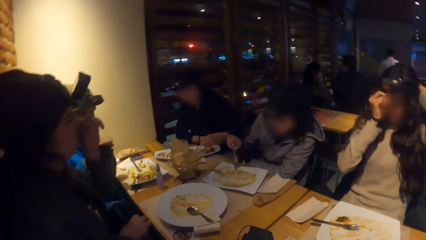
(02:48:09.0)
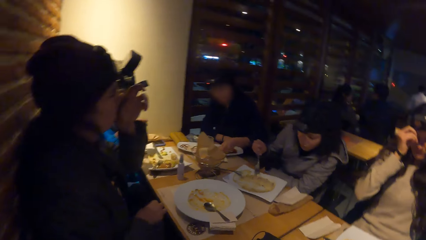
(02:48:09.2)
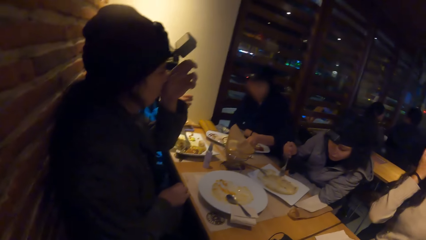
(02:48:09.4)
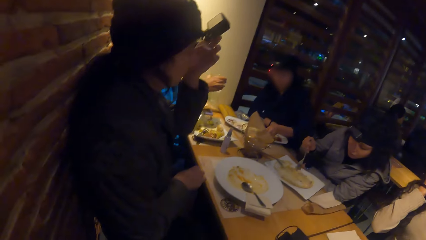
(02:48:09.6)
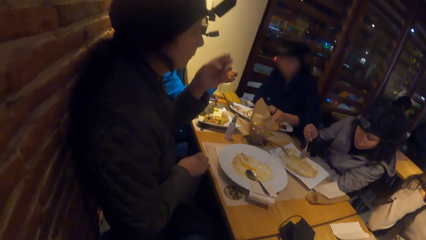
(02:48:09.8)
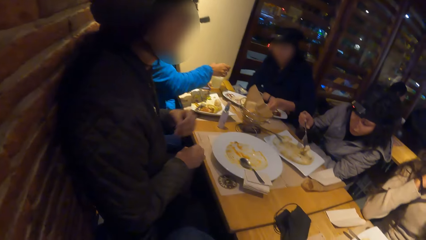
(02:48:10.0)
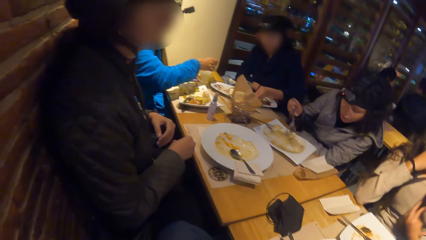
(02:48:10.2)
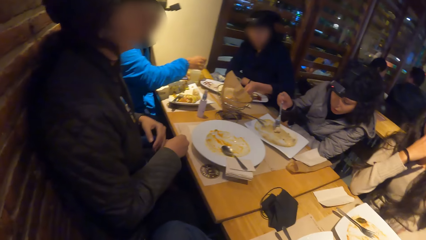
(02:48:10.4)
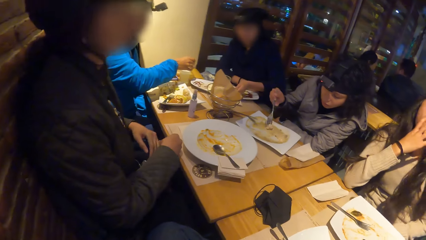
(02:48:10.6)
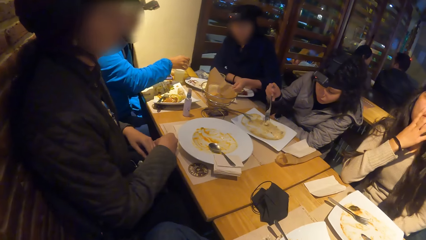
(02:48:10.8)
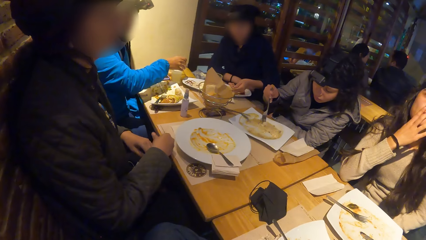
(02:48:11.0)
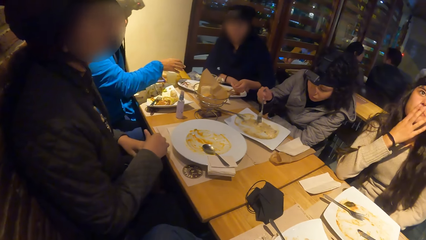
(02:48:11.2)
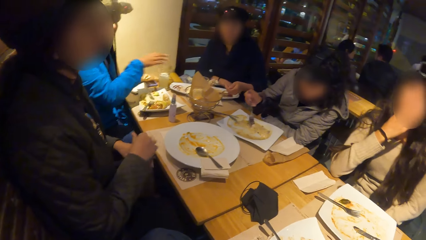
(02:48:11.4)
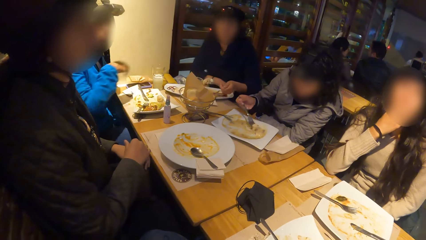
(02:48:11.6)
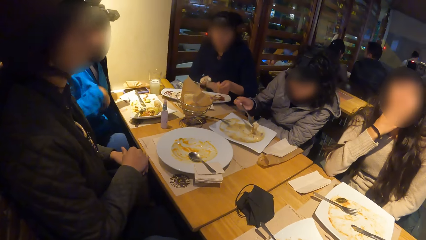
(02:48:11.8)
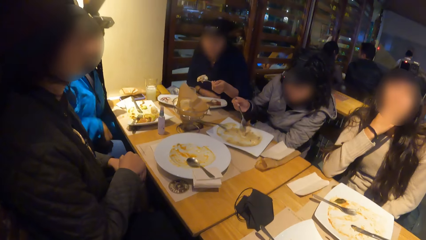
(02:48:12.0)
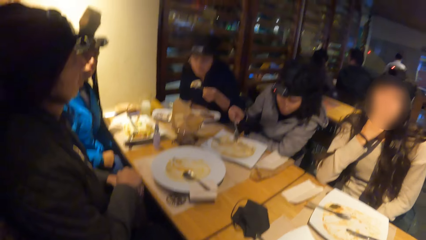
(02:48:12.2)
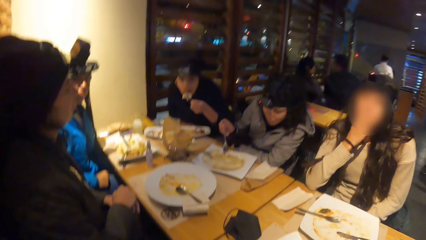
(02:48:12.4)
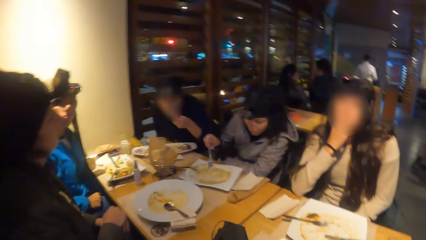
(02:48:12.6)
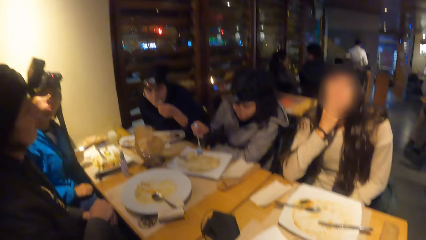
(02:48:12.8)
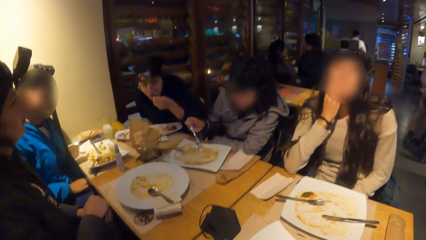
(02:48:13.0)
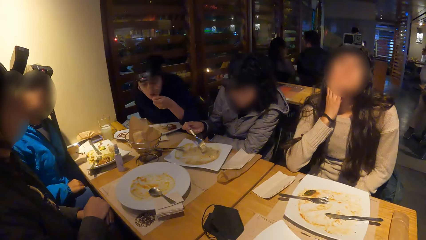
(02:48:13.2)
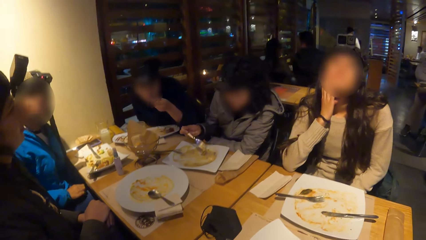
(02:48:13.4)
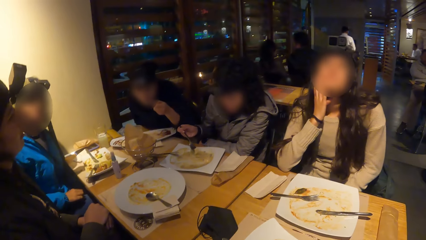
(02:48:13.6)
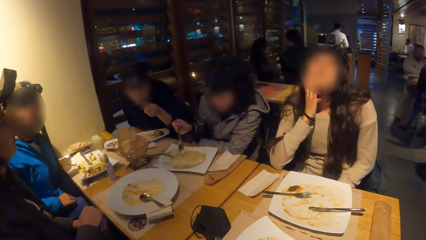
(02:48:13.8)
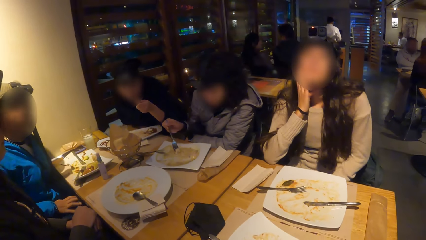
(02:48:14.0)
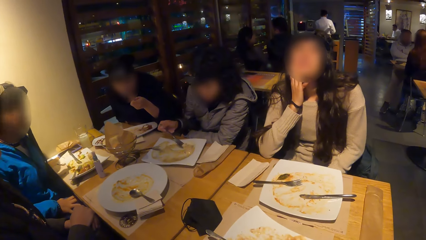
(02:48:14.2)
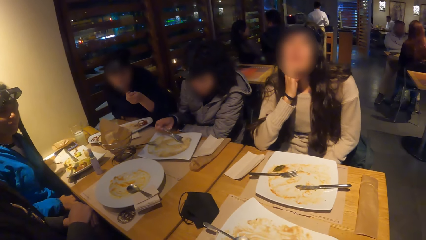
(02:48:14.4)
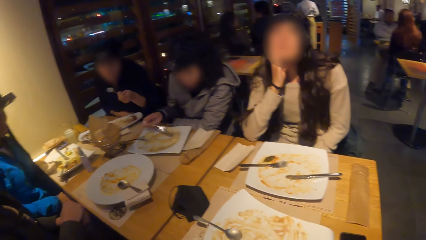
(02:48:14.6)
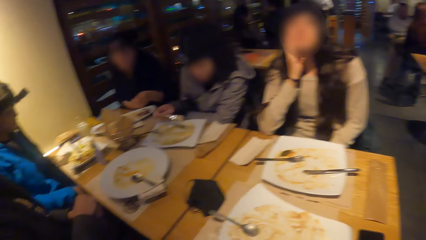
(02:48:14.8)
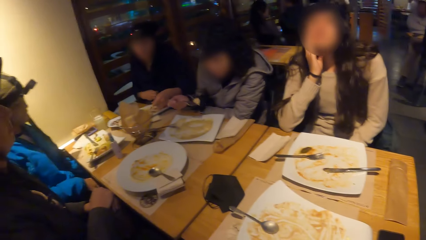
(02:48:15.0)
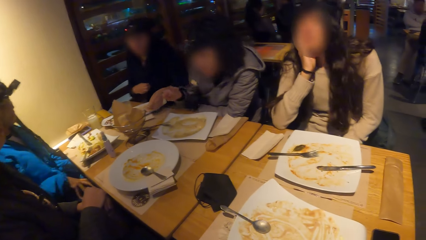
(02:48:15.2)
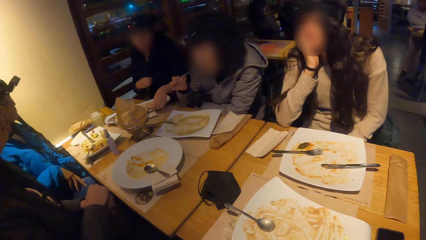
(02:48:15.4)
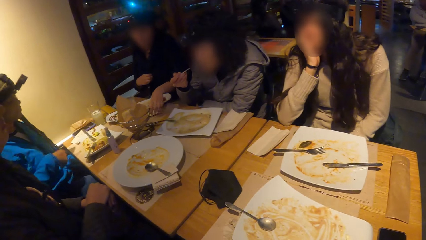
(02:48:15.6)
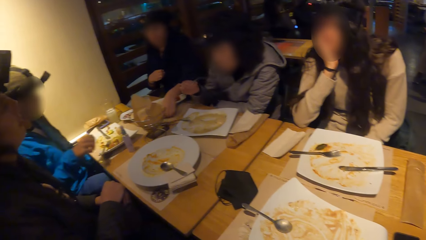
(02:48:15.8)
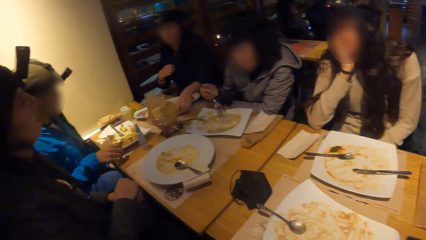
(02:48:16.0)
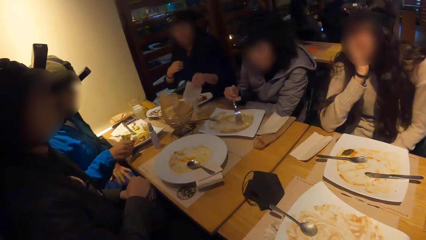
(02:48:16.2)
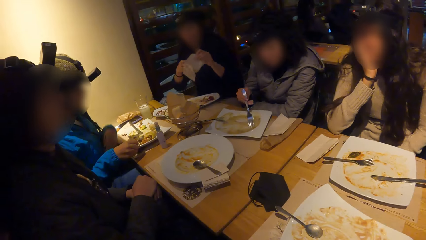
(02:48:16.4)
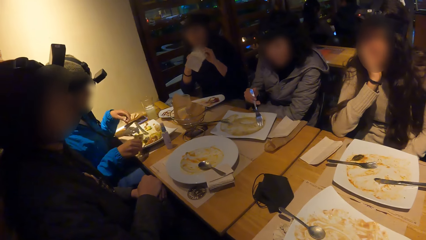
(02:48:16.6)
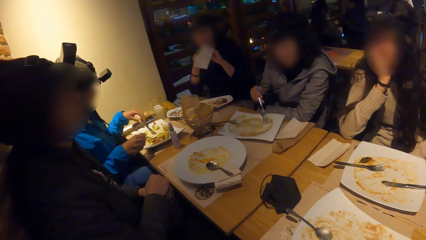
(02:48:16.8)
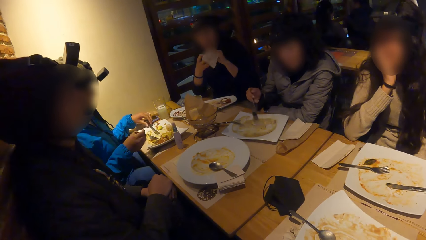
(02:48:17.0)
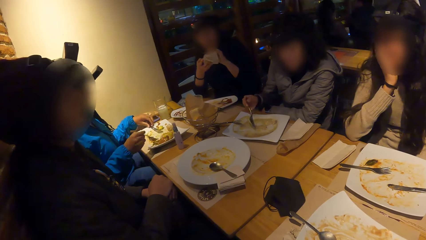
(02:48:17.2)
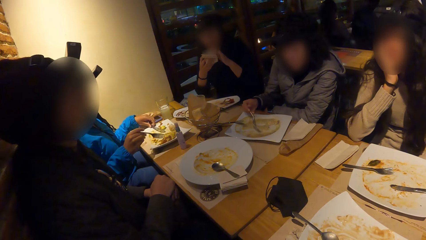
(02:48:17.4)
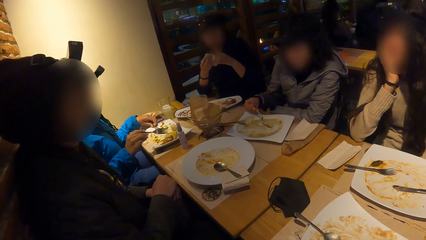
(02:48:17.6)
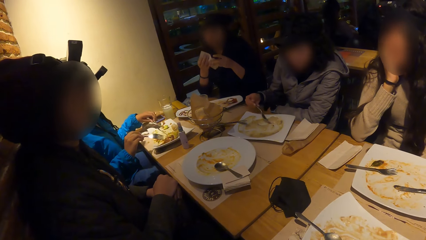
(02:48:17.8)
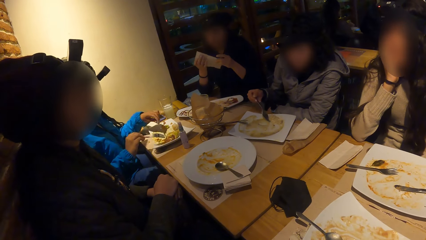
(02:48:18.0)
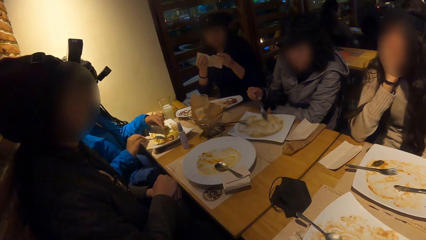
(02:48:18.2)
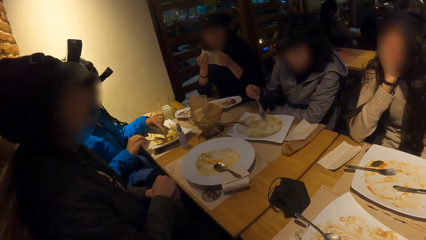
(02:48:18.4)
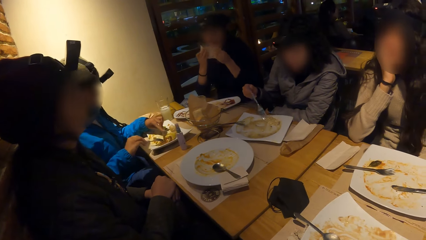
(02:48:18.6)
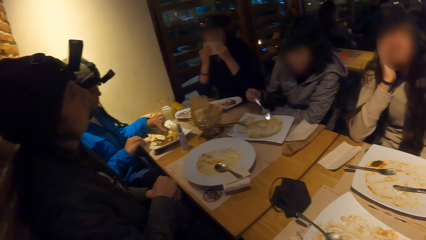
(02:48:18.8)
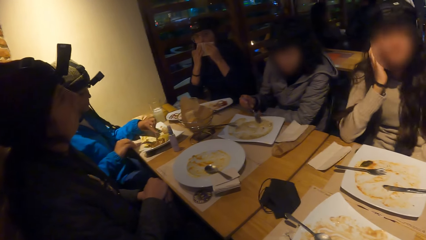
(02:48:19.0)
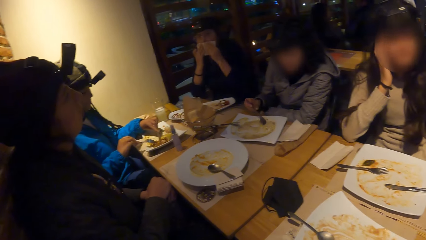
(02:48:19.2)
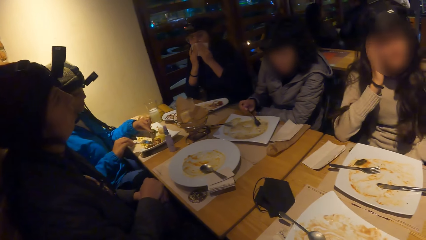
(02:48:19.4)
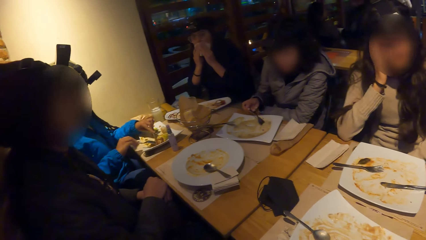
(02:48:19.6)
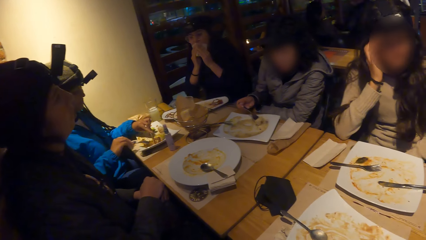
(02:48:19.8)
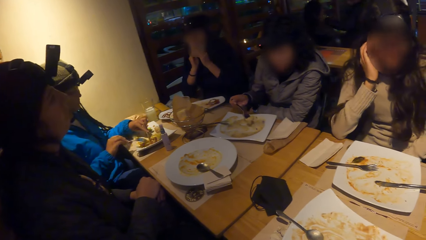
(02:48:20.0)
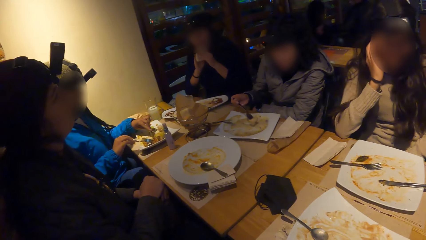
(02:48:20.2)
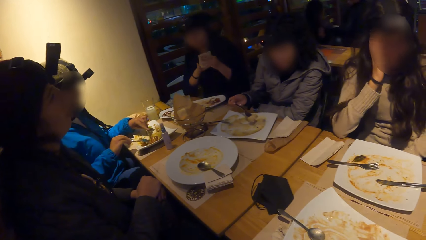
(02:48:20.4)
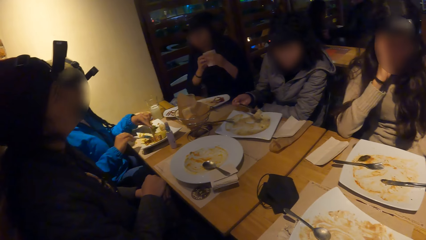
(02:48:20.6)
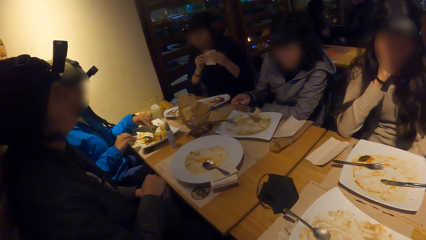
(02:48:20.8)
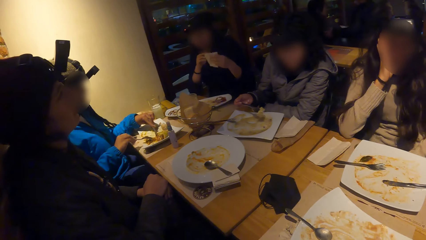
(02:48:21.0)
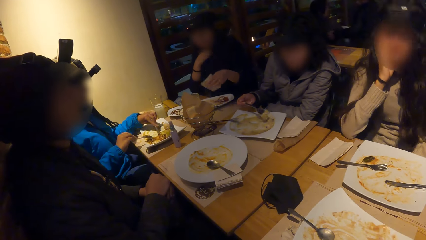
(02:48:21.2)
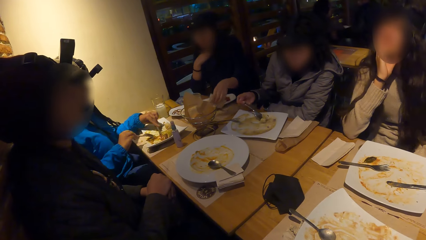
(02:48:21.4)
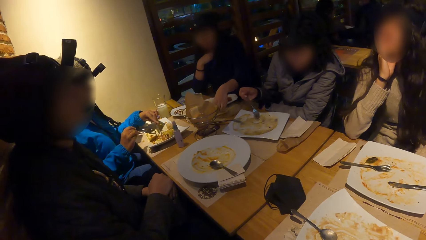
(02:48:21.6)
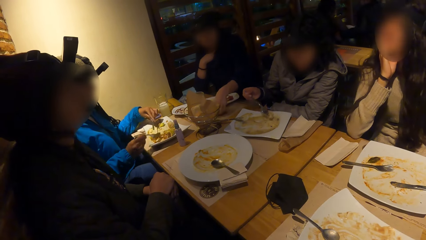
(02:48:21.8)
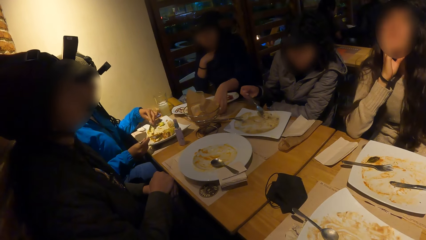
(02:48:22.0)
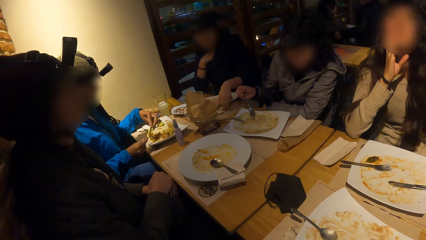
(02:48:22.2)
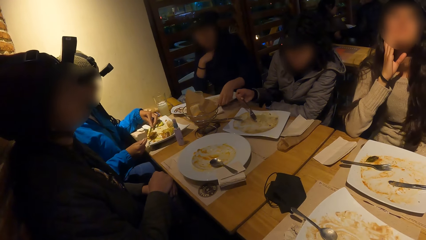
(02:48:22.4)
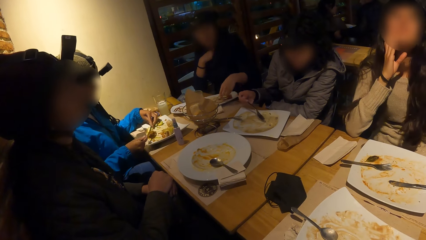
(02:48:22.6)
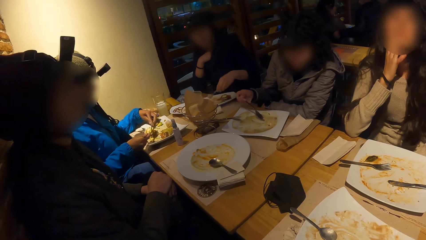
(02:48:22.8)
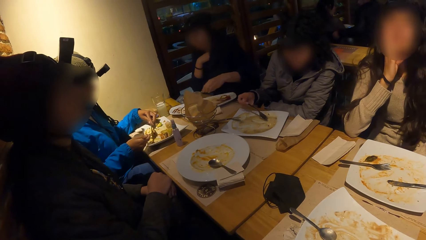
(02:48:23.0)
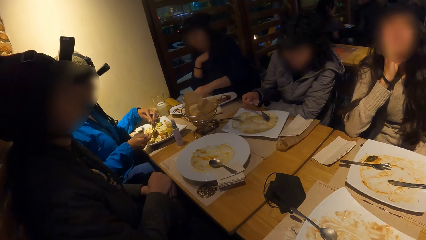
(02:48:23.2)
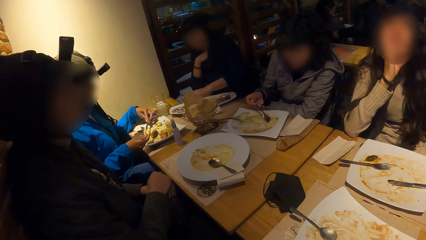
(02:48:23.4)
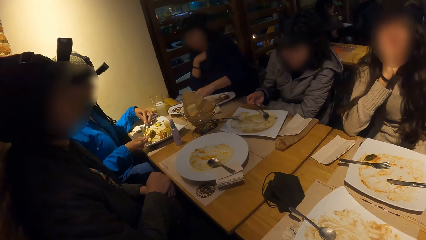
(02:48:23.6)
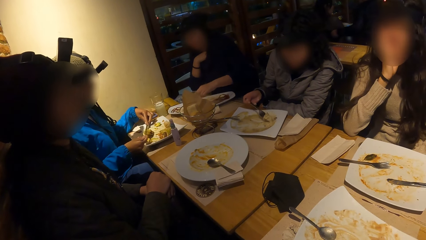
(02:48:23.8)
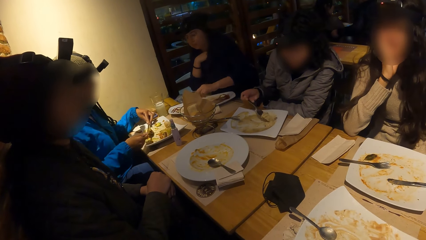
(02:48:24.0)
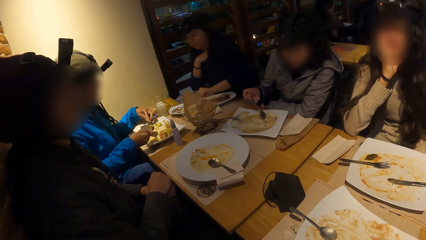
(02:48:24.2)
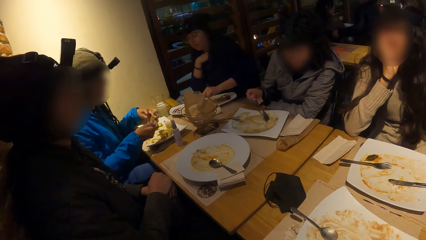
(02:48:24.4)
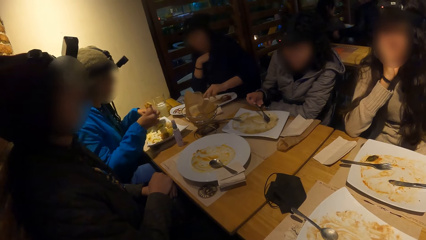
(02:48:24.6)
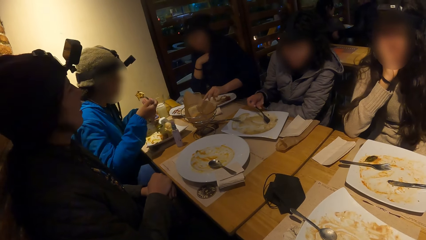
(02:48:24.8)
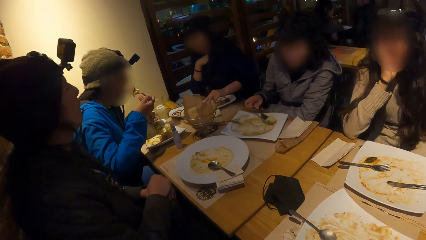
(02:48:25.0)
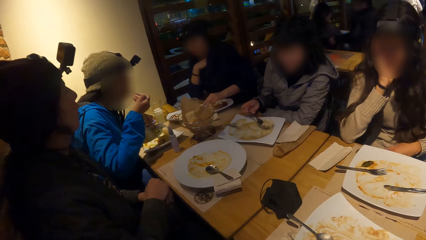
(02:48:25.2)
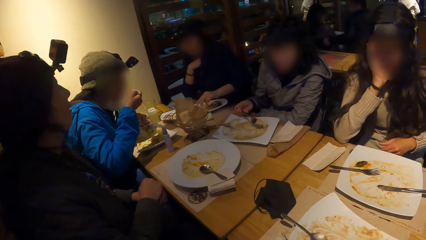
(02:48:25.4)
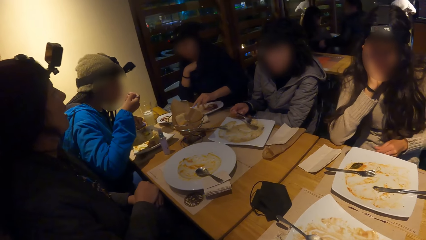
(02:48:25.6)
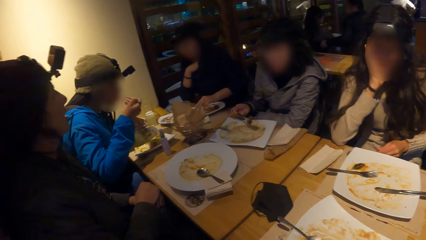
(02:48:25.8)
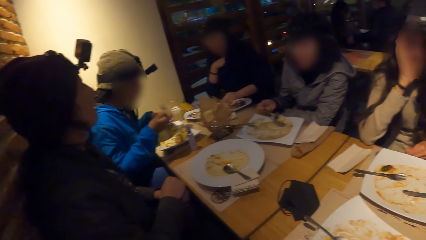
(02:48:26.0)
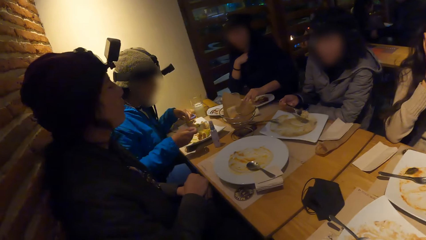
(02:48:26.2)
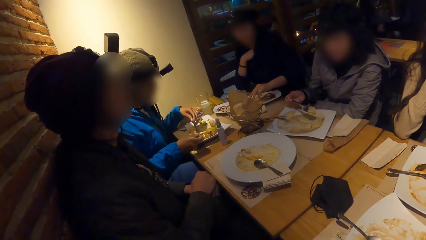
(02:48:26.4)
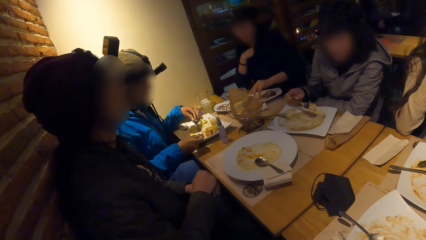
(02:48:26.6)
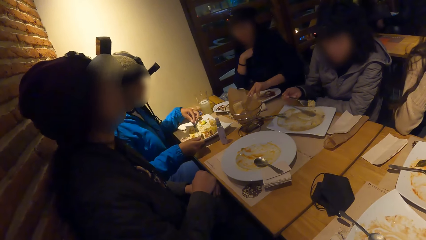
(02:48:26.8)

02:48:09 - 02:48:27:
A woman touches her face with her right hand. Another woman scoops the meal from the plate with the fork in her right hand. A third woman scoops the meal from the plate with the fork in her right hand. The second woman eats the meal with the fork in her right hand. The third woman eats the meal with the fork in her right hand. The second woman picks up a serviette from the table with her left hand. The third woman scoops the meal from the plate with the fork in her right hand. A fourth woman scoops the meal from the plate with the fork in her right hand. The second woman cleans her mouth with the serviette with both hands. The fourth woman eats the meal with the fork in her right hand.
